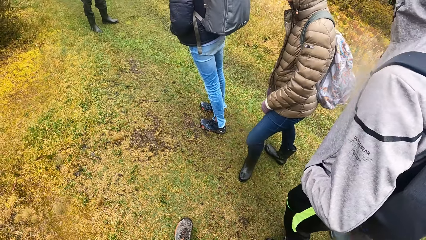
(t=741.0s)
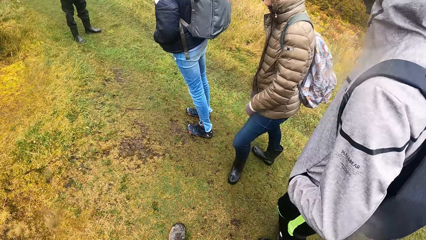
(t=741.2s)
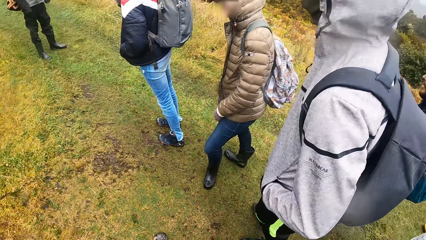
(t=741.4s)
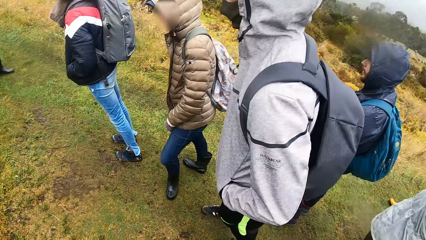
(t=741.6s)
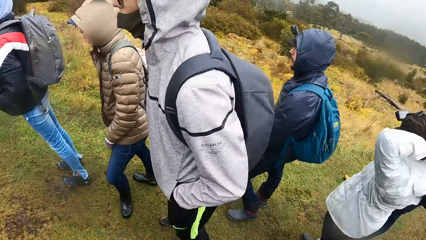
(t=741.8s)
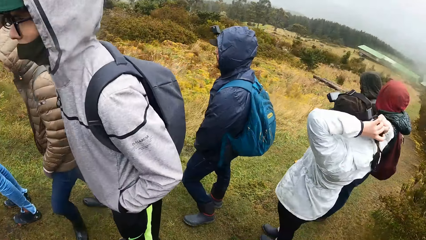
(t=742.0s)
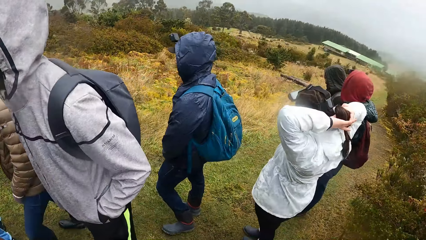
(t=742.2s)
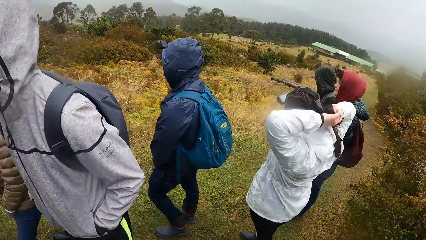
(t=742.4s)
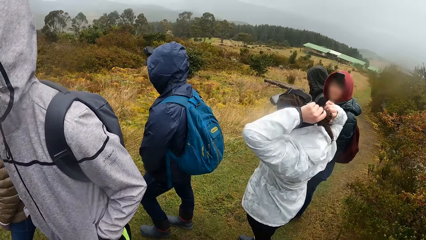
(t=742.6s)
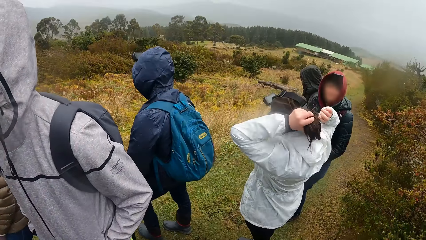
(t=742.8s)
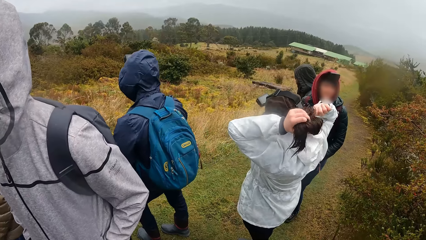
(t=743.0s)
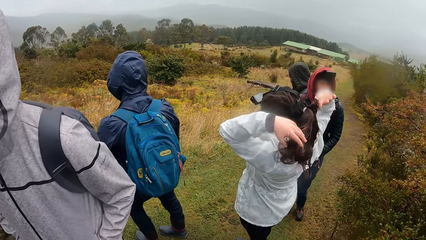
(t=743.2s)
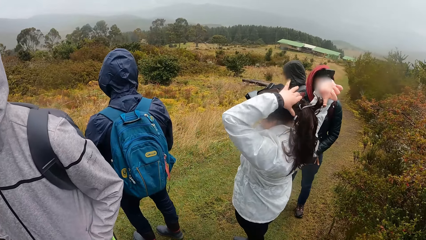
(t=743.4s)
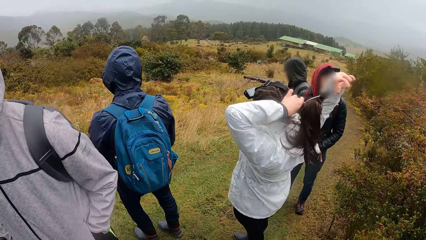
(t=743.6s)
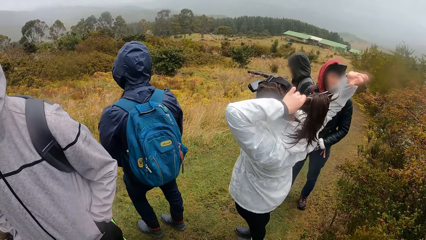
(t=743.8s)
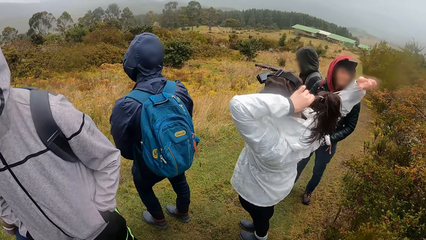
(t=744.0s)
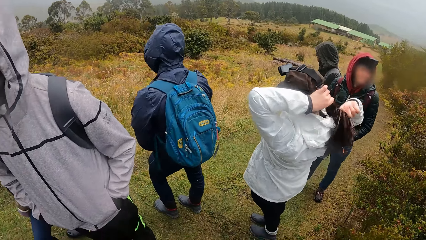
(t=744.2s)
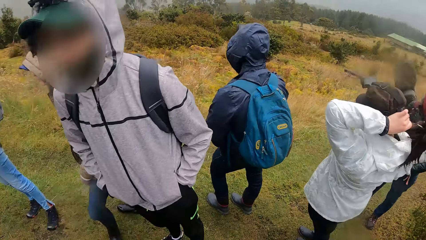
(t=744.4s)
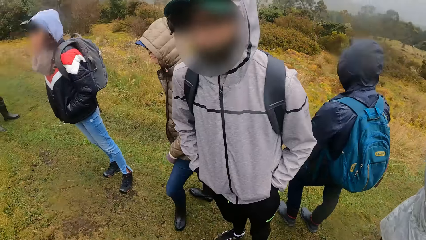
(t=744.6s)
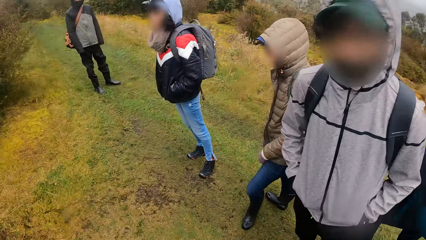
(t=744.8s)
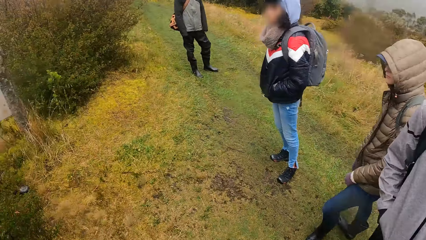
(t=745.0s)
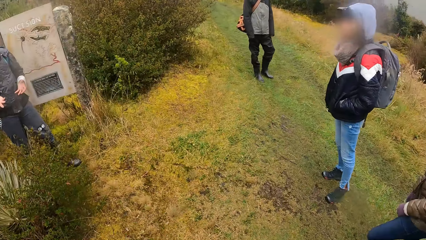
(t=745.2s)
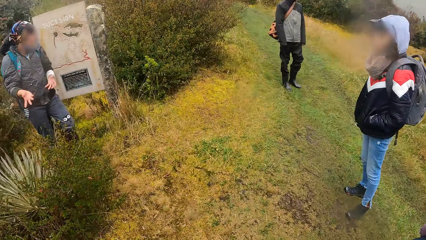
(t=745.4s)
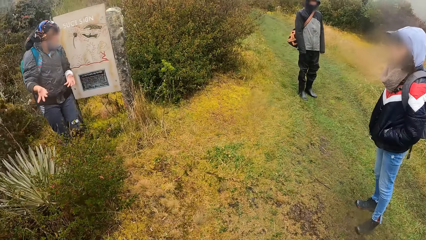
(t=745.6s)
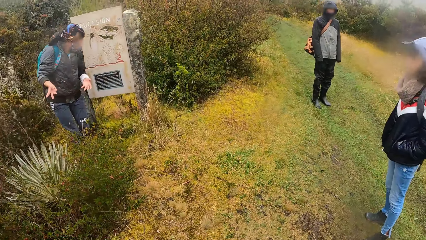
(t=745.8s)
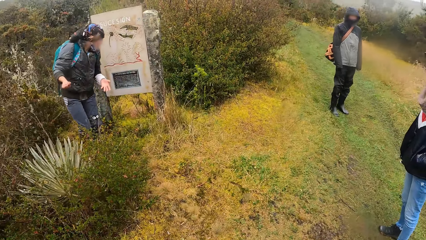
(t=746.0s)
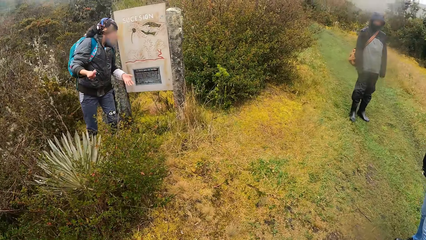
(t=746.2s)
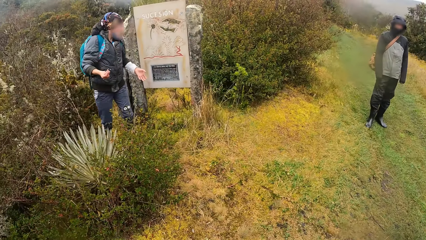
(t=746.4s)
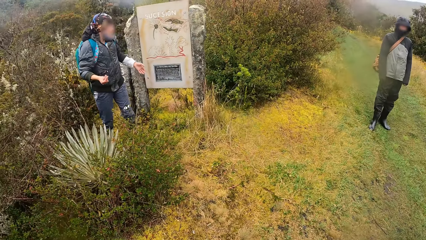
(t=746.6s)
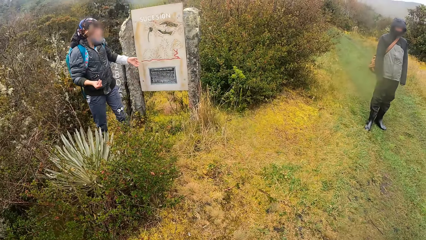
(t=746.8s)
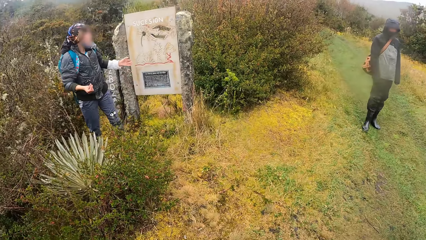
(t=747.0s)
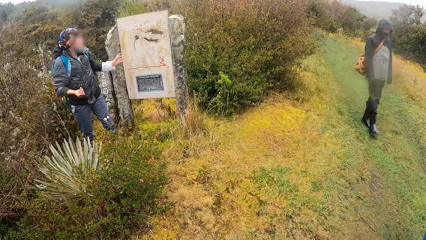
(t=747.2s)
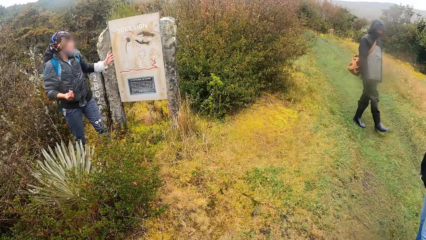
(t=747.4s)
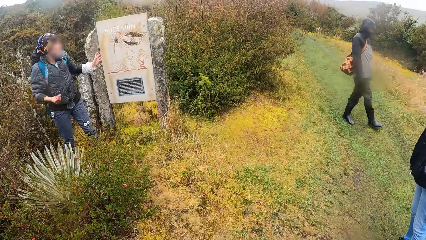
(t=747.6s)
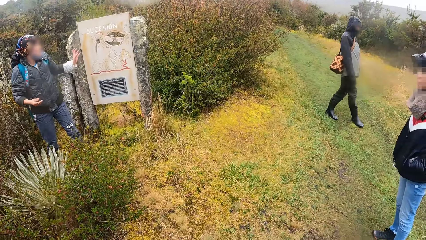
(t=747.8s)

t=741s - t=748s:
A woman adjusts her hair with her hands.

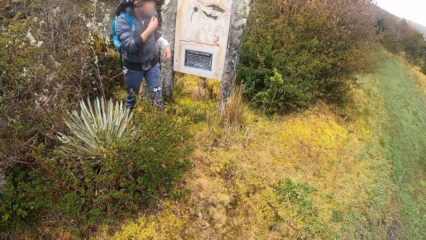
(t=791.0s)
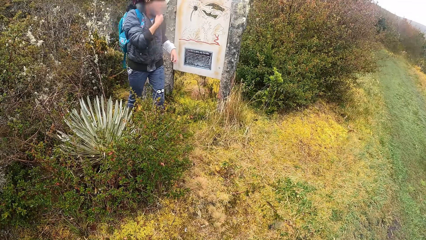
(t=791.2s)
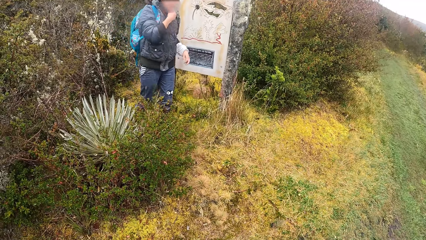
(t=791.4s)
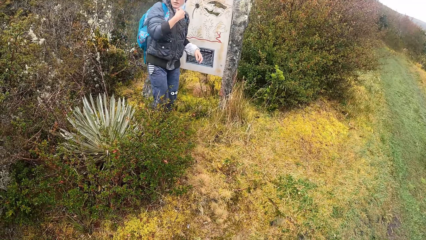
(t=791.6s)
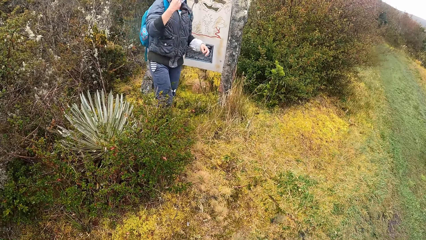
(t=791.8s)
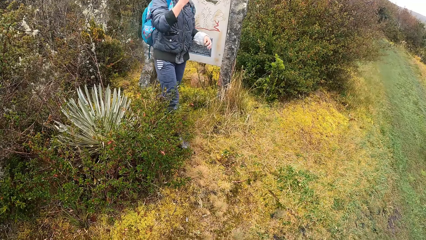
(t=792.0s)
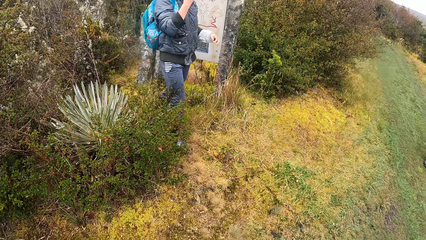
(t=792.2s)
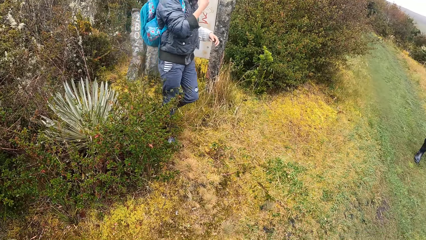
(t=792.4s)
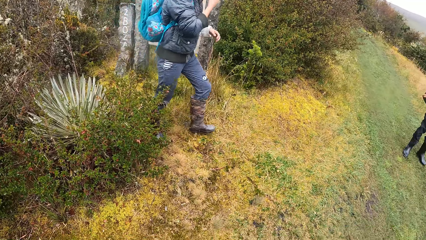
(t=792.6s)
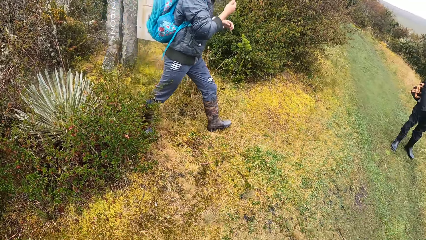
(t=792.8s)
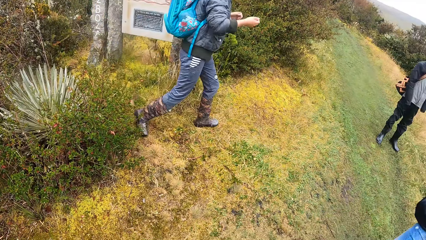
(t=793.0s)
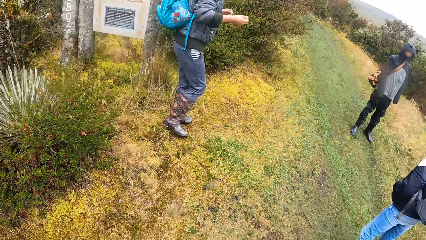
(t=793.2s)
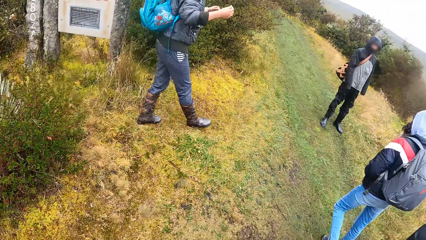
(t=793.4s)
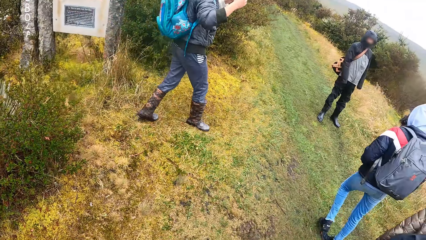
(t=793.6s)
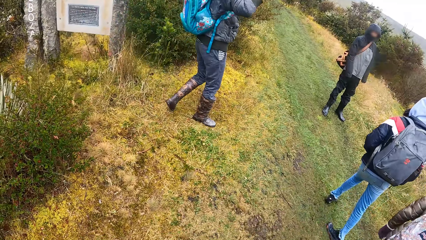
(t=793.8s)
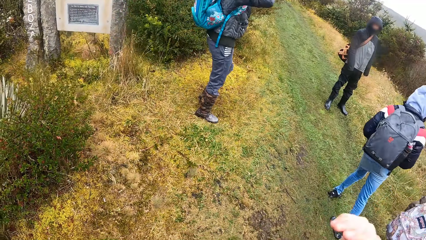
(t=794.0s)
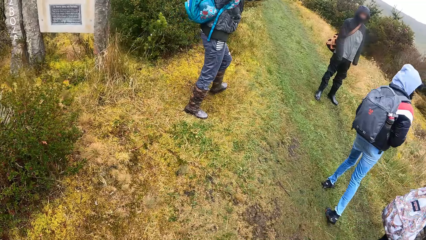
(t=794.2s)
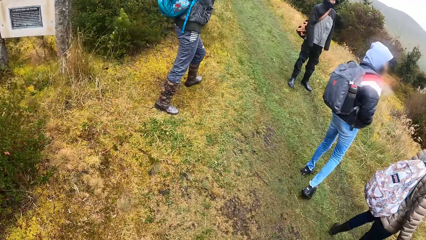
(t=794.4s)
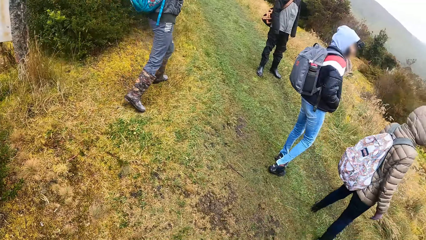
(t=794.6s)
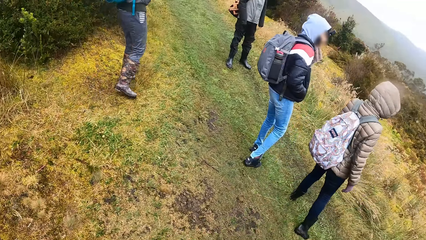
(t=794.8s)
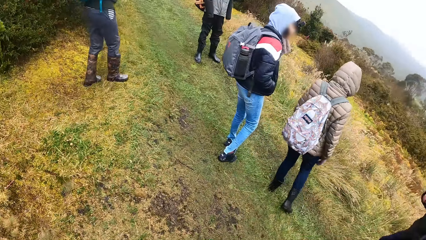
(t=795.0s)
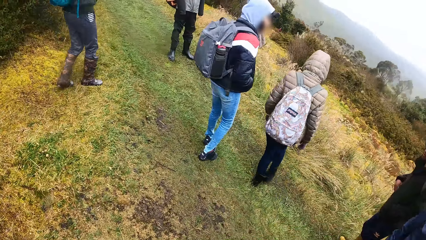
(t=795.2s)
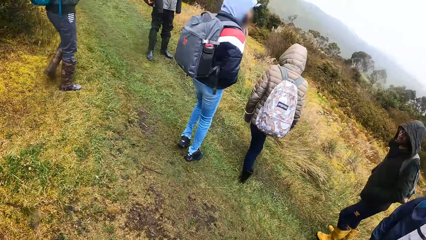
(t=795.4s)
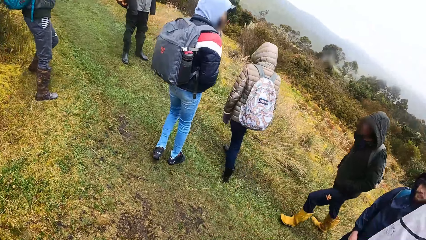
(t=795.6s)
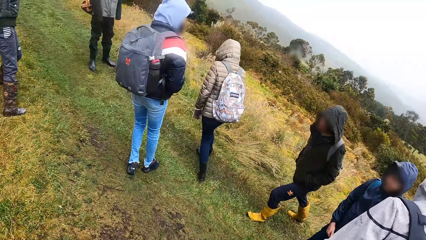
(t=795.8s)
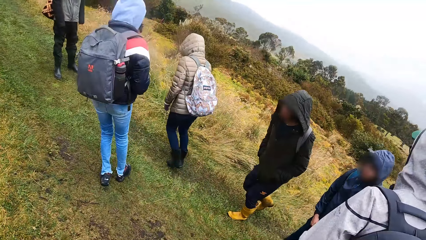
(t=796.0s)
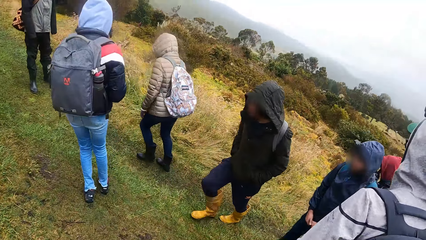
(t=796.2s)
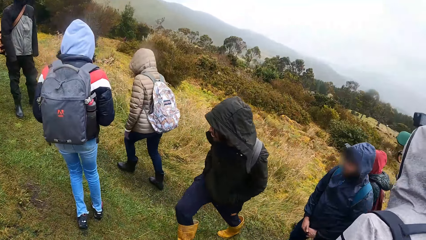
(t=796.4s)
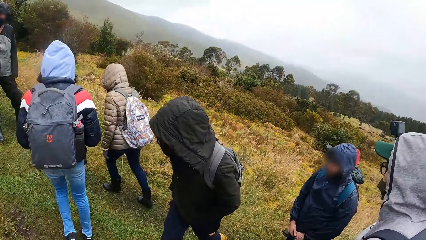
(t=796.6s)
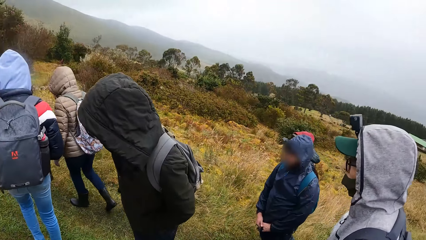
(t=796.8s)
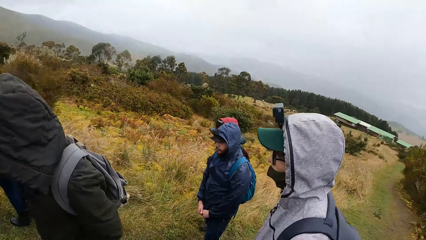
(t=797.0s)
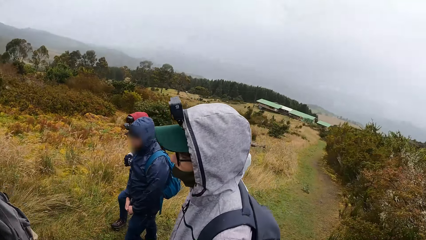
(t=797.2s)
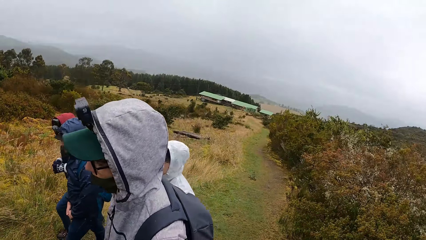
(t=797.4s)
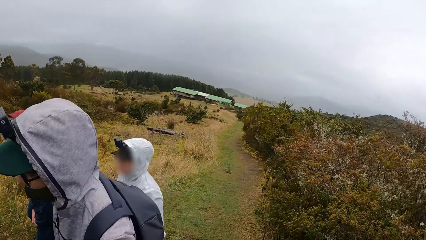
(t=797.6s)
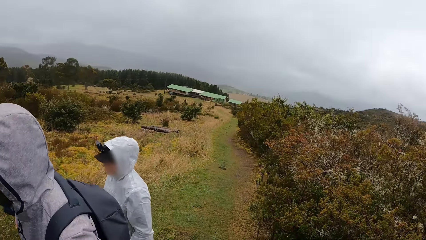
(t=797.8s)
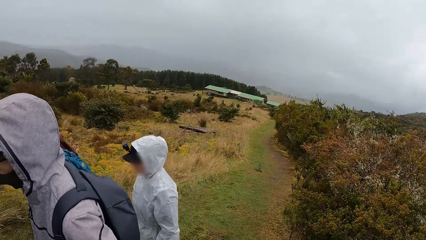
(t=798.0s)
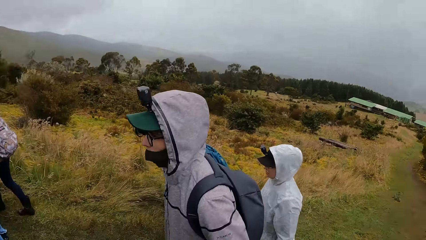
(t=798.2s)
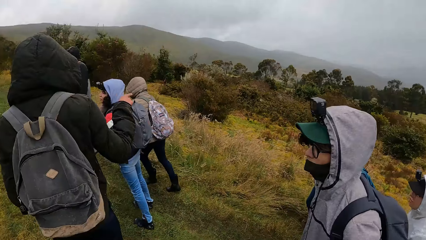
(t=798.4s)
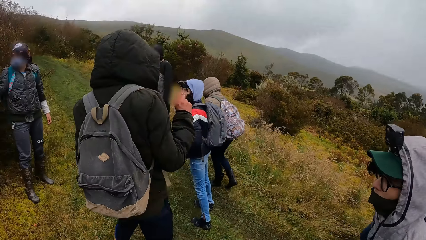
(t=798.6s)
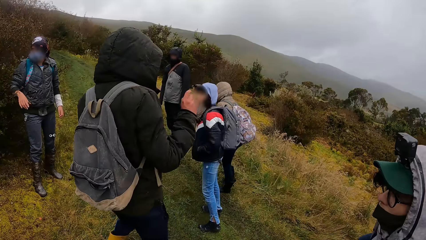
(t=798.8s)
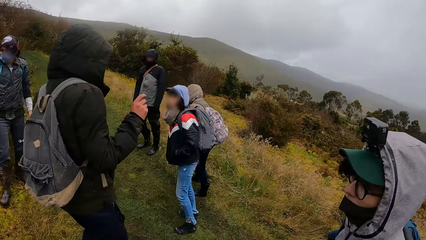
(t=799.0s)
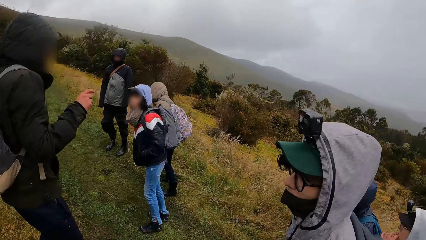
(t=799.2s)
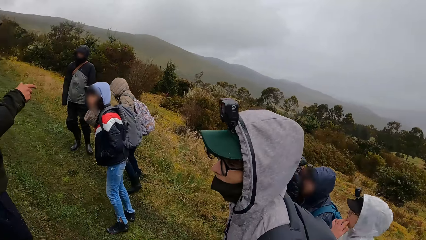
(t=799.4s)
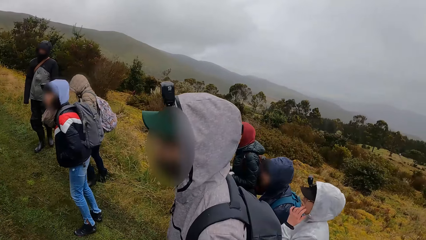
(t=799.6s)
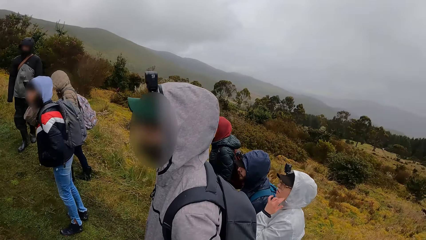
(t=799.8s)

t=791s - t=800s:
A person walks across the field. The camera wearer walks on a path with a group of people. The person interacts with the group of people and the camera wearer. The camera wearer walks across the field.
